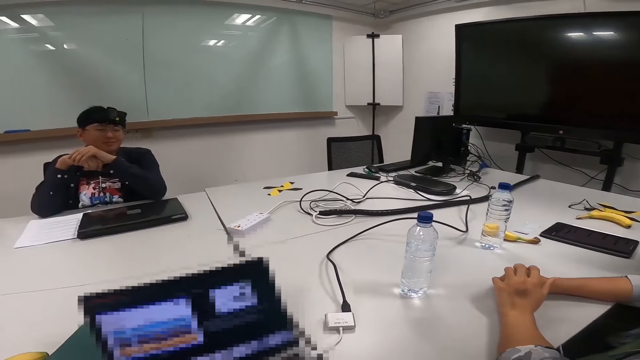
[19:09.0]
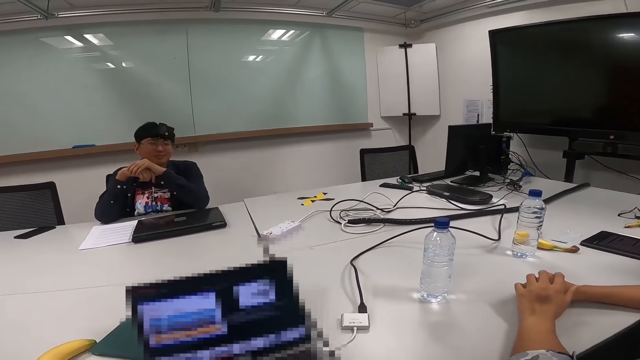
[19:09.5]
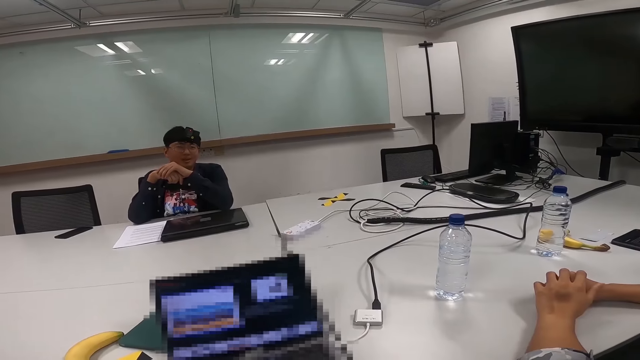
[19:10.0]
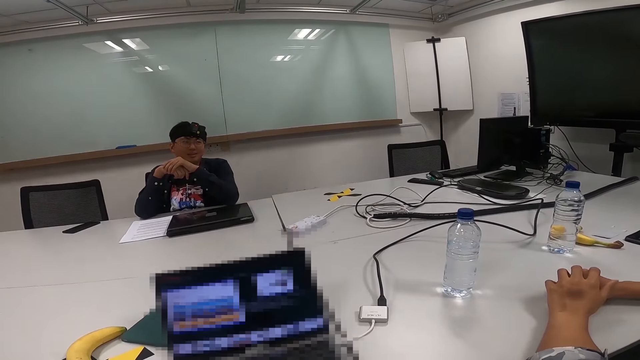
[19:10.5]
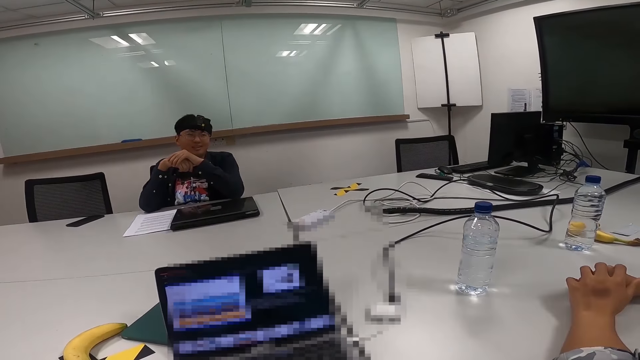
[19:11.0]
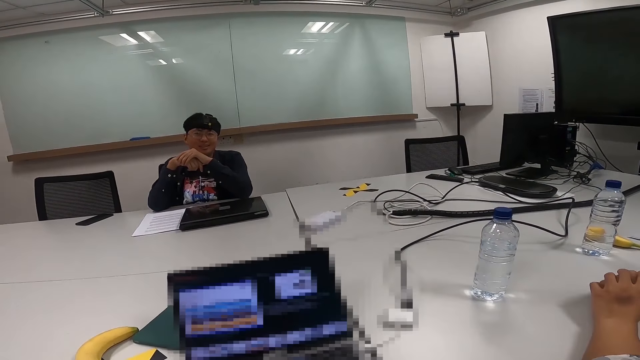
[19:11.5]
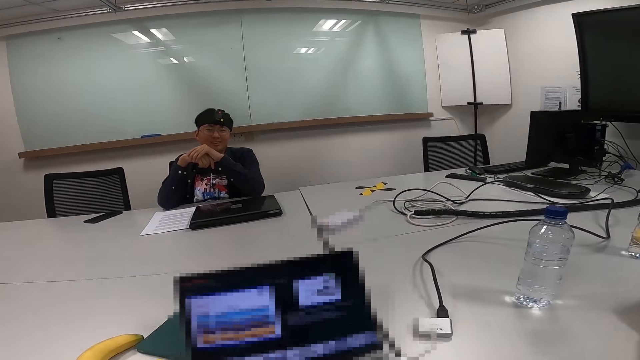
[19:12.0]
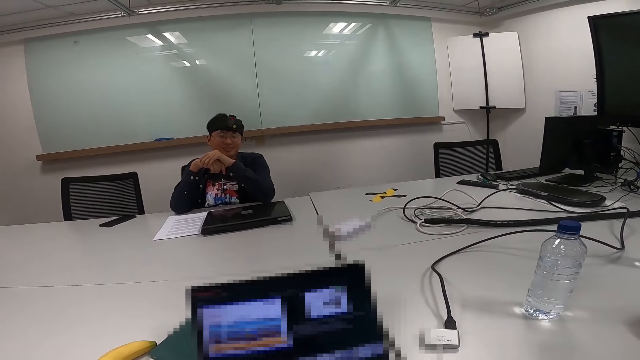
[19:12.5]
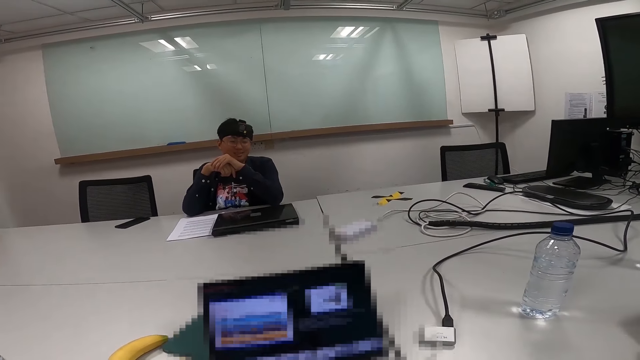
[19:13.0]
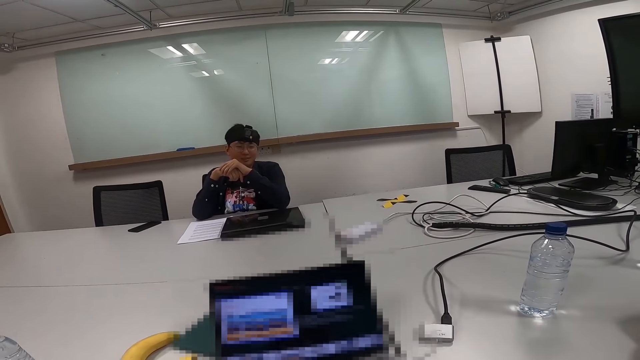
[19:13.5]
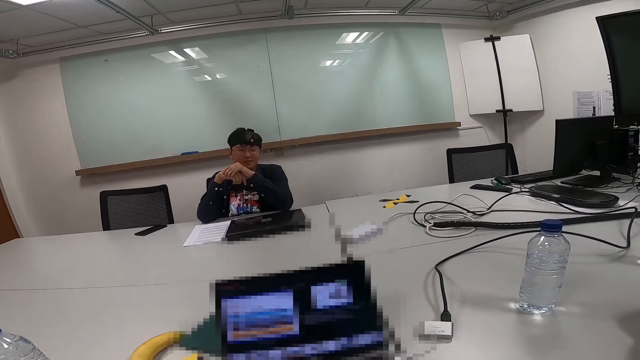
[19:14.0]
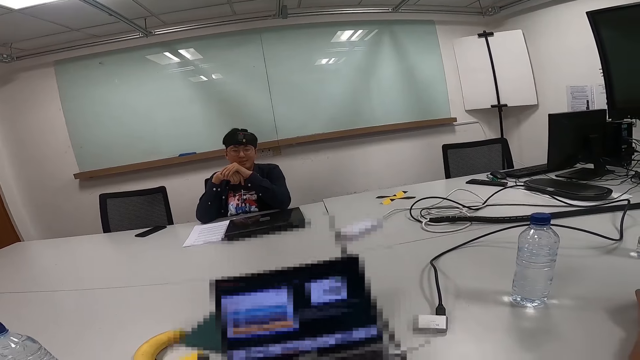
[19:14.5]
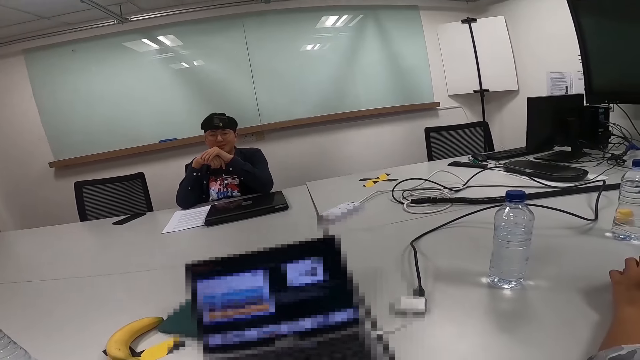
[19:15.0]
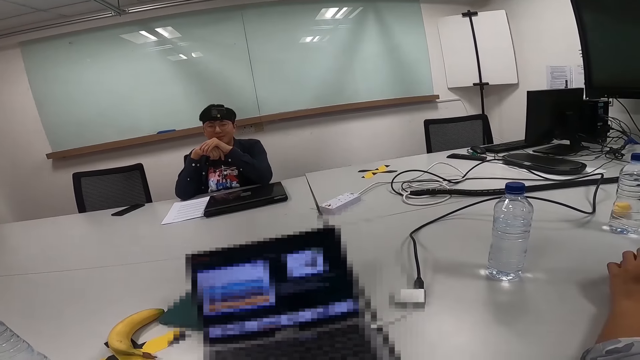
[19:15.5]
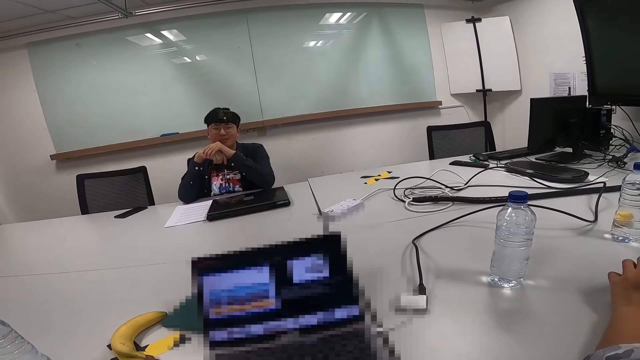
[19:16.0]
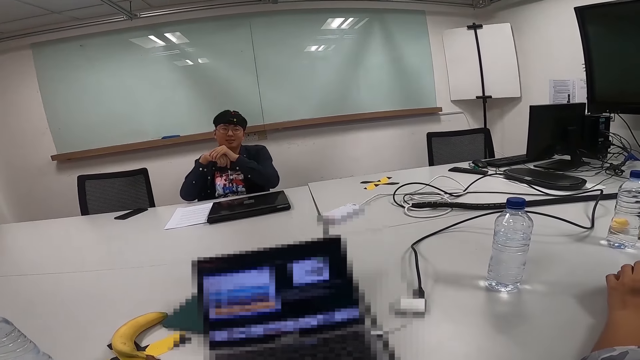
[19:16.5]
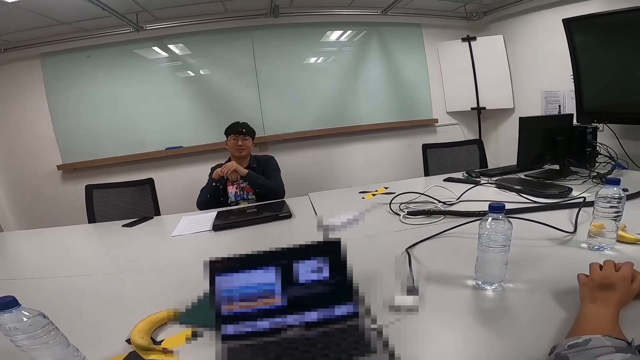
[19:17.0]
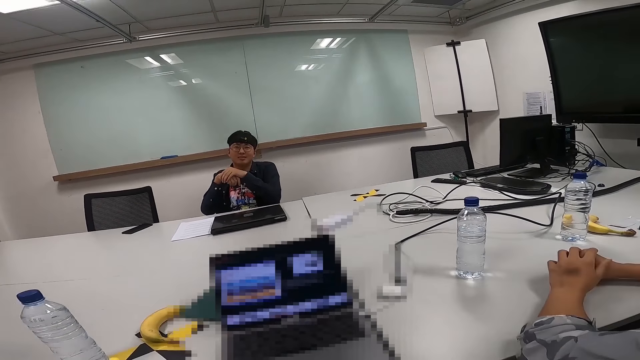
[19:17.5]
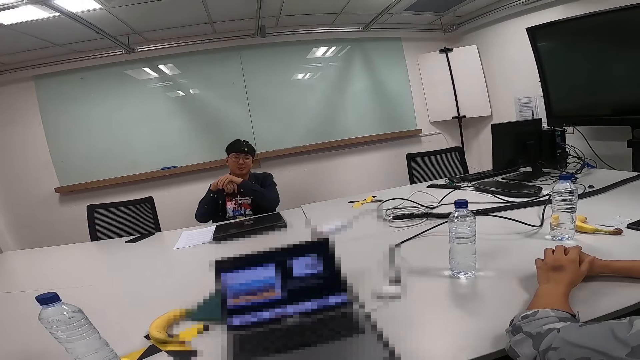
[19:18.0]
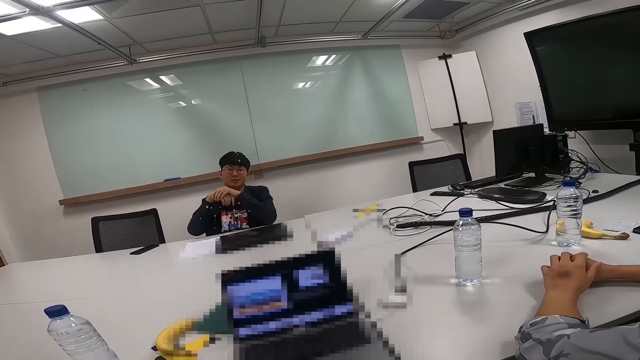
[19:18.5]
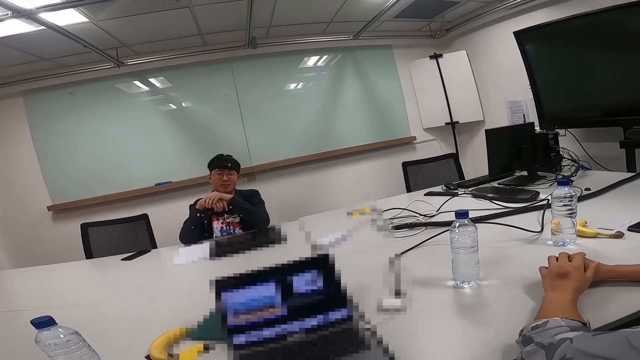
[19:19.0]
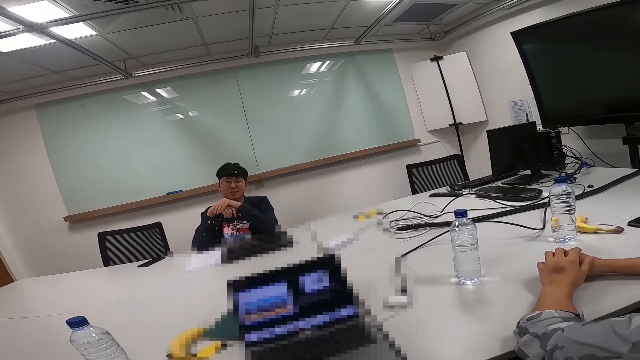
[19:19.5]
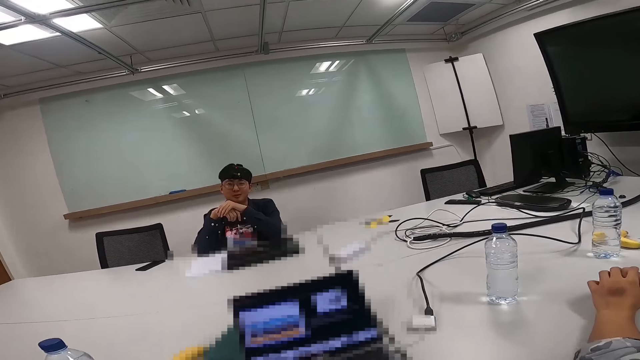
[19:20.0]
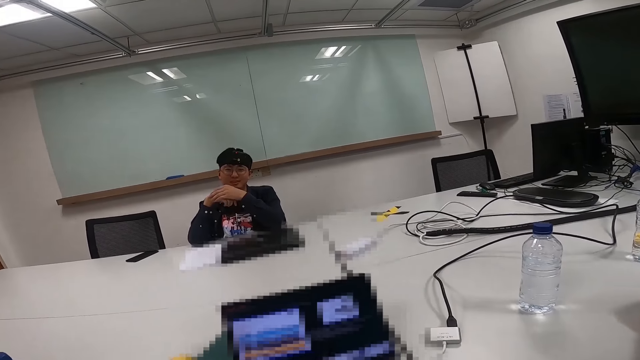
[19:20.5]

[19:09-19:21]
The camera wearer is turning around. A person is talking.

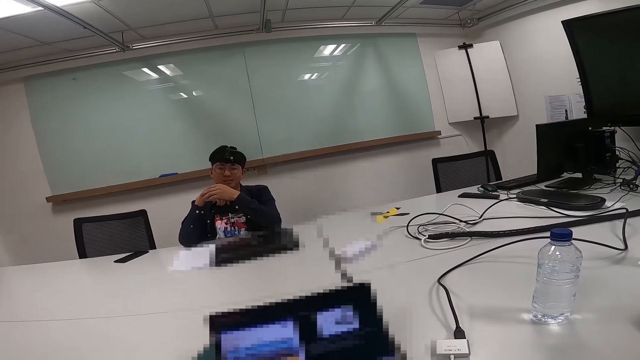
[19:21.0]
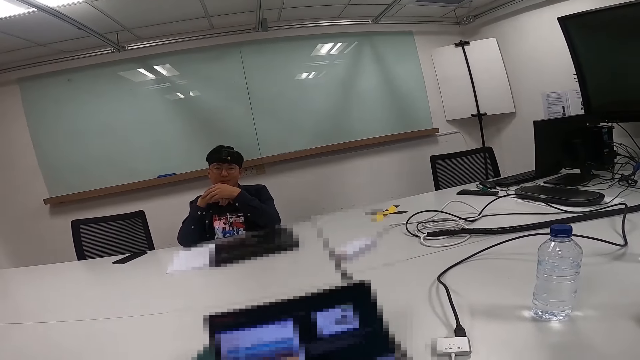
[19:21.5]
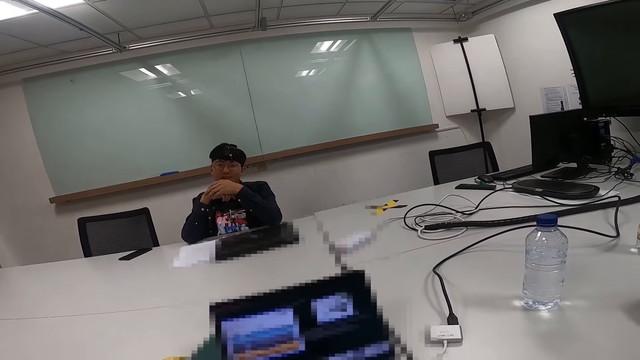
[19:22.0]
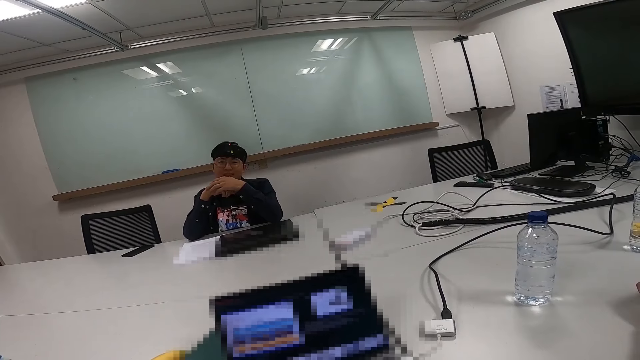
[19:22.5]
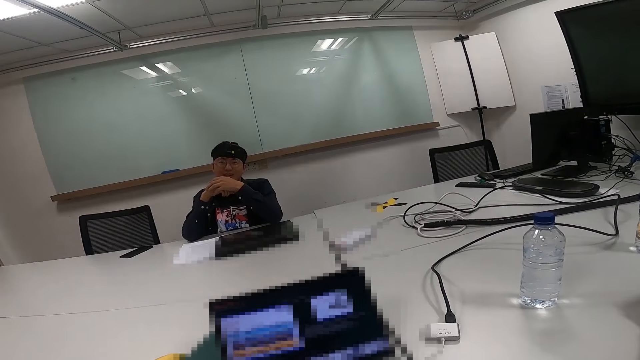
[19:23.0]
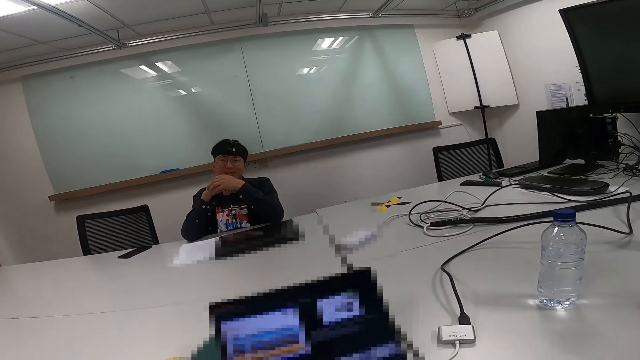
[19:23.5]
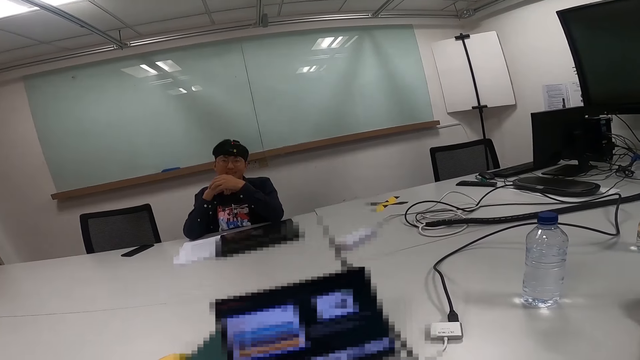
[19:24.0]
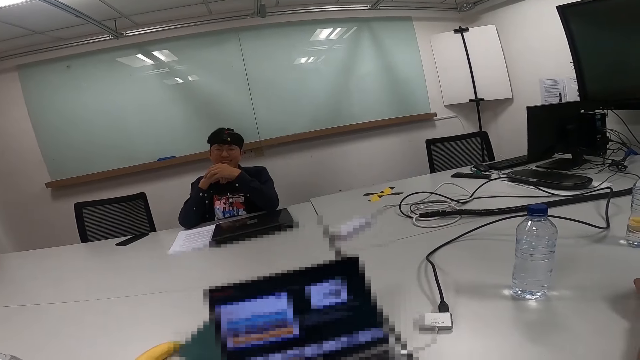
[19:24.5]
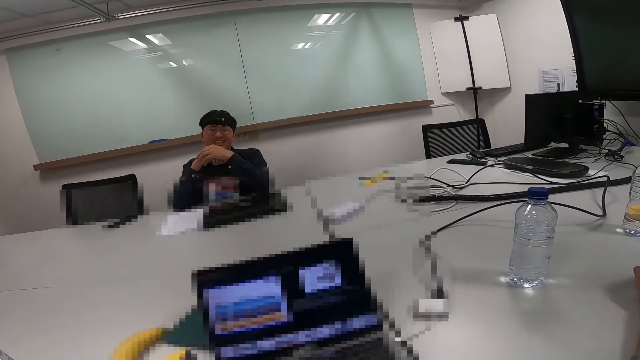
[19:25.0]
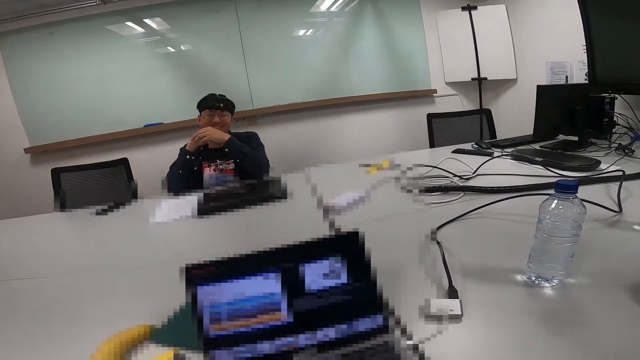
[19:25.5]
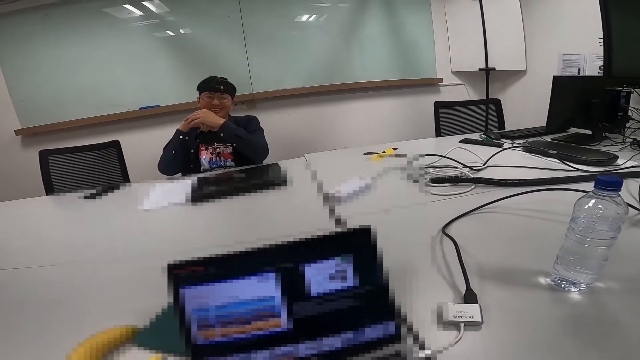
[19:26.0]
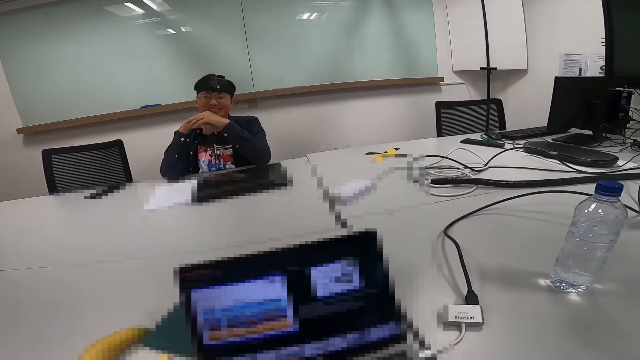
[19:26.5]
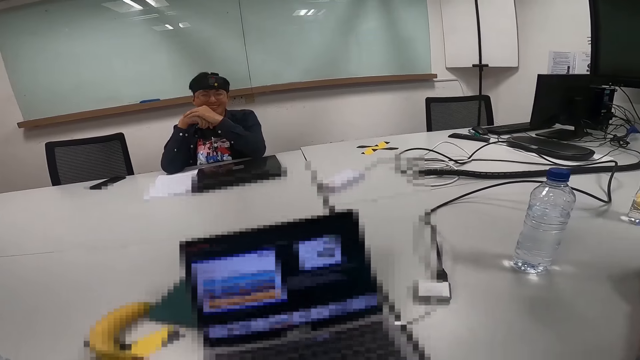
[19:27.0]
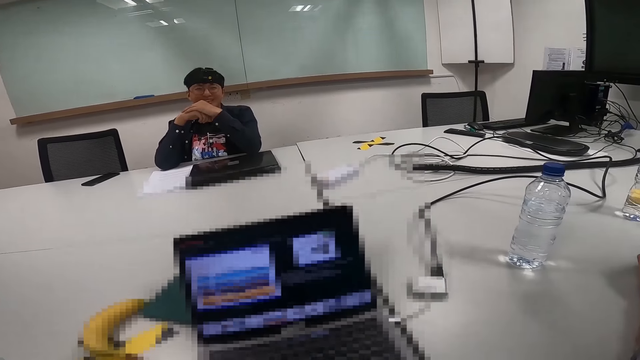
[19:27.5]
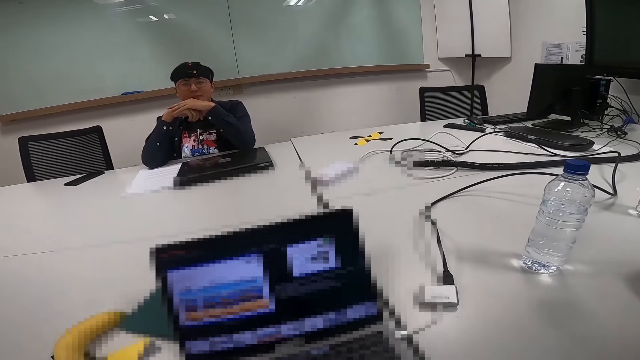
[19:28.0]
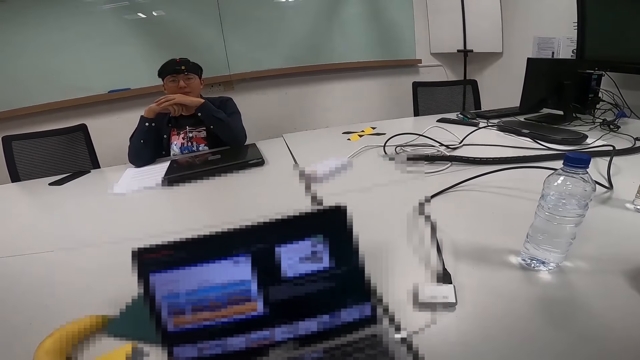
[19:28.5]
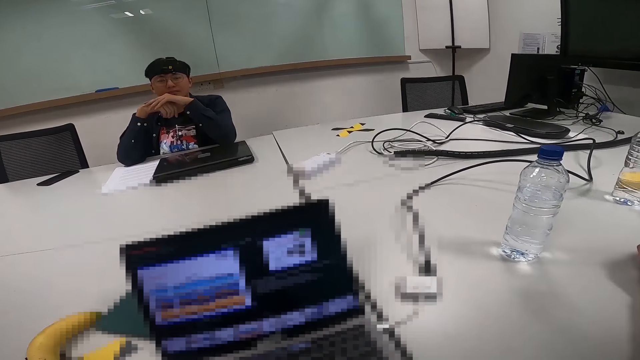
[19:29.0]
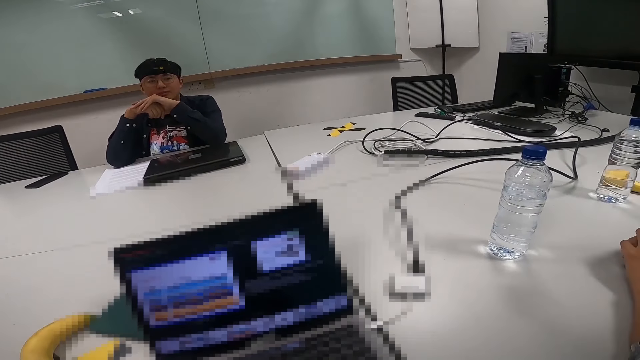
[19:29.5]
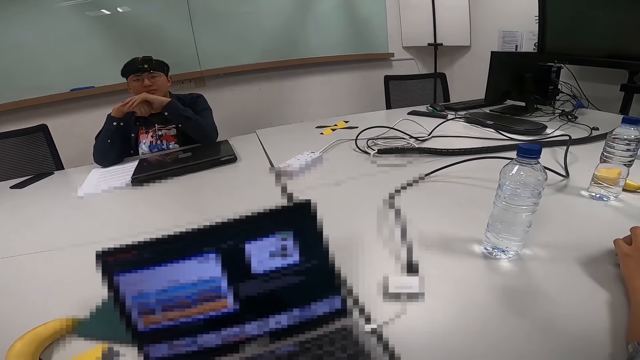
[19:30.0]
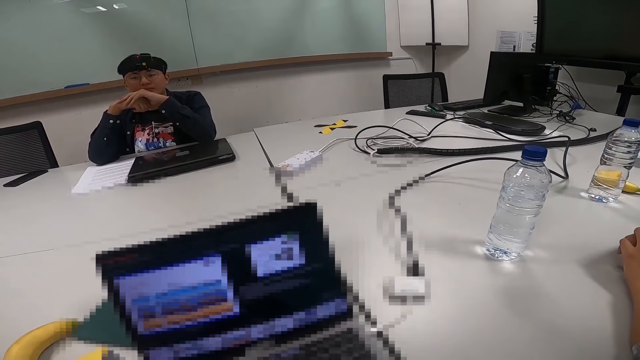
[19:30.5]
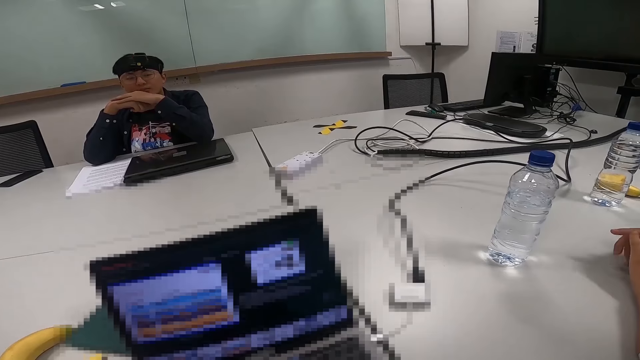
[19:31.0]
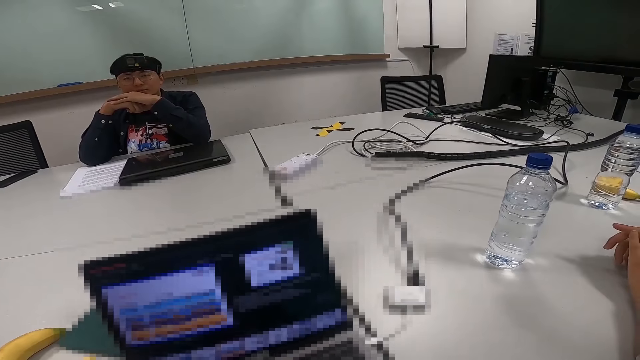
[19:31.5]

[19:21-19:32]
The camera wearer is responding.
